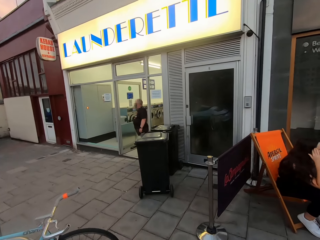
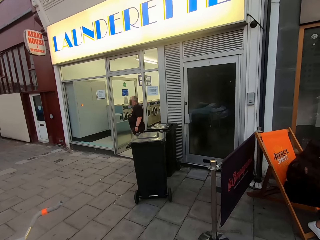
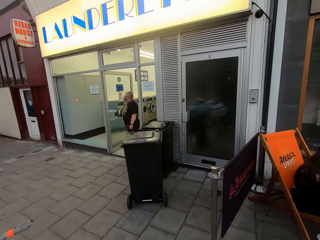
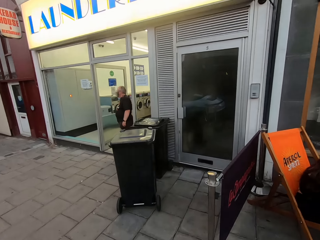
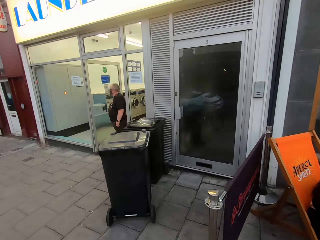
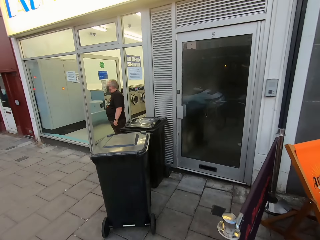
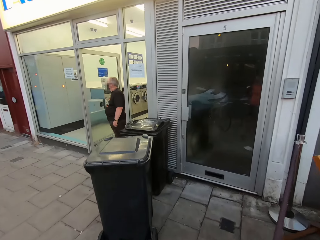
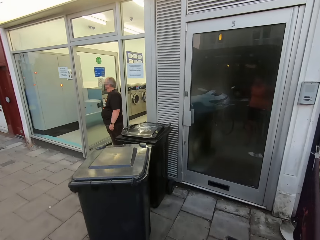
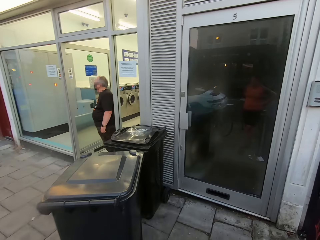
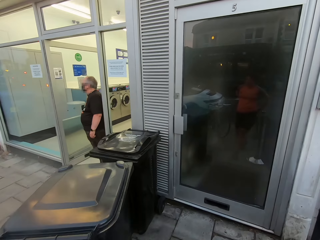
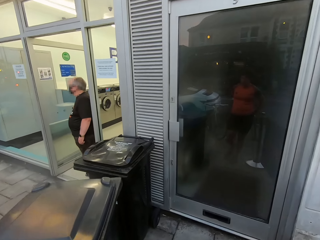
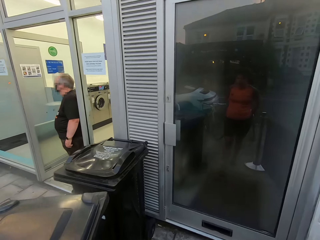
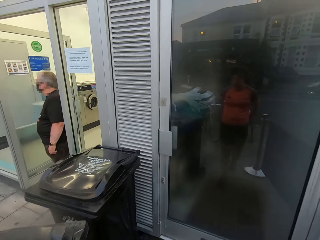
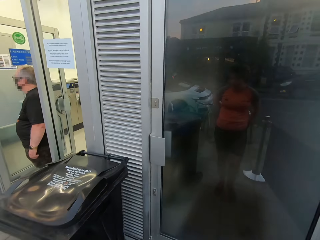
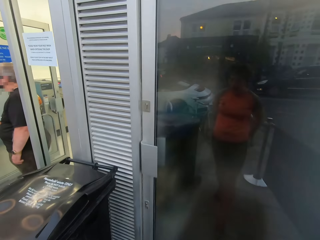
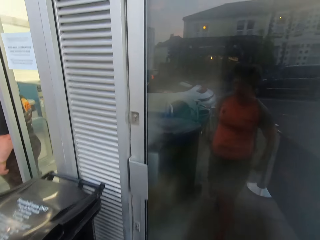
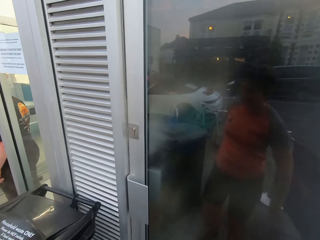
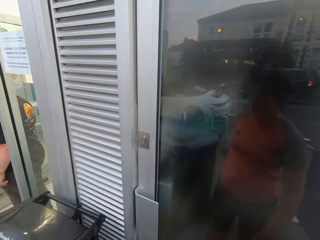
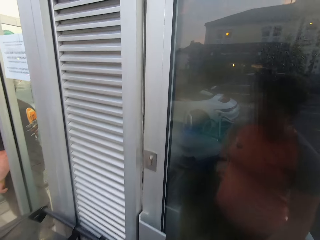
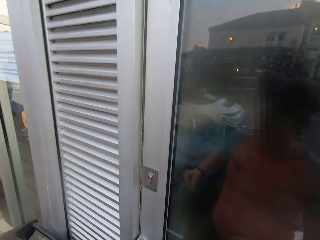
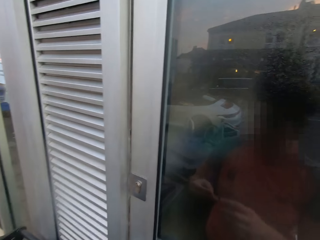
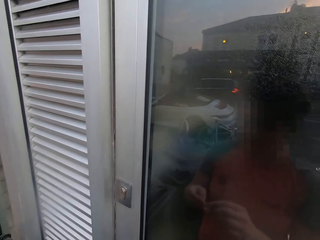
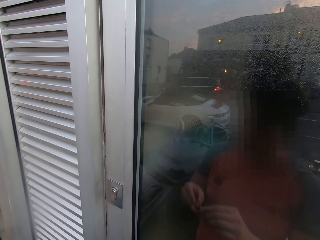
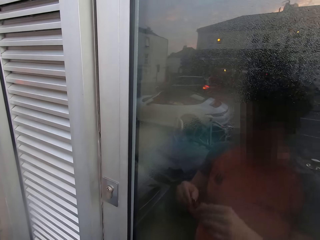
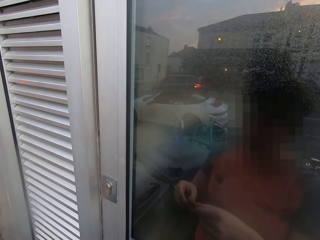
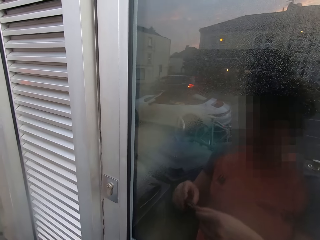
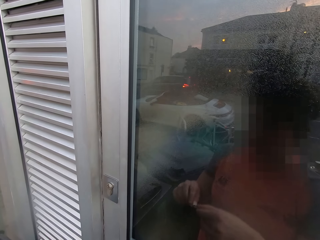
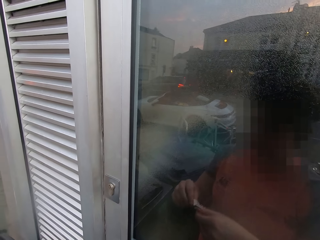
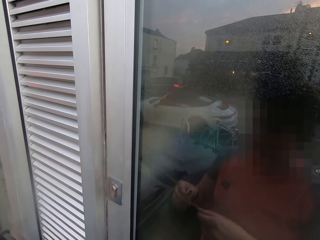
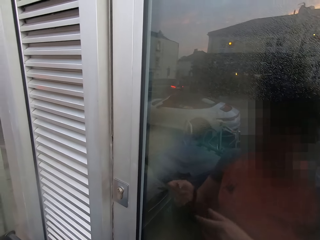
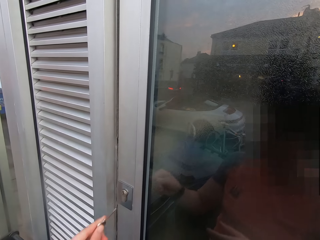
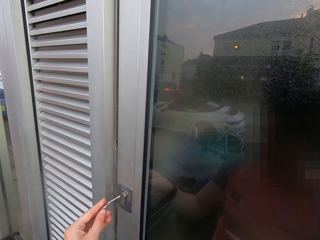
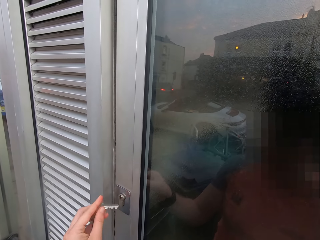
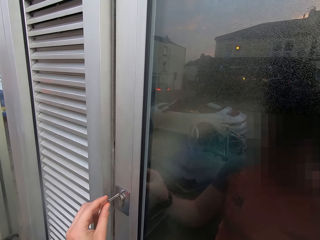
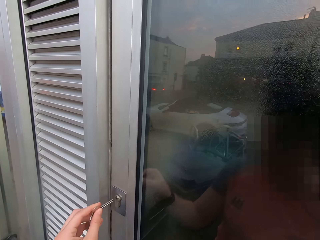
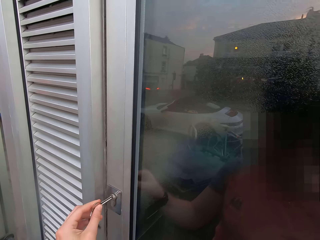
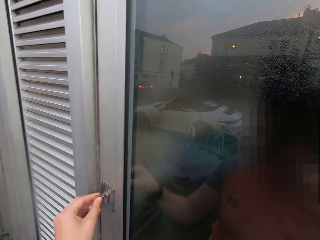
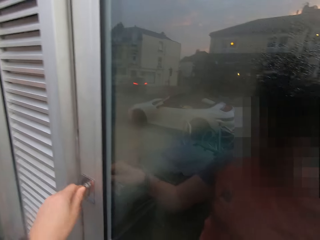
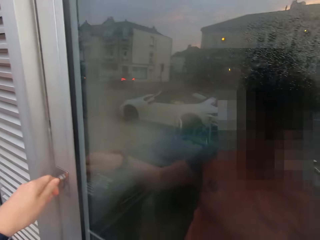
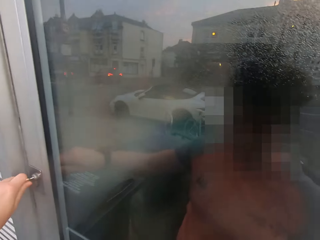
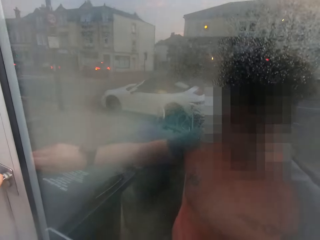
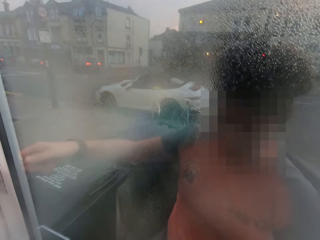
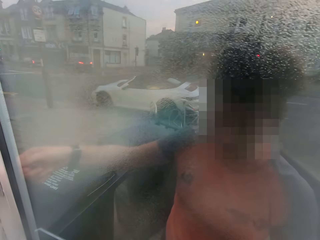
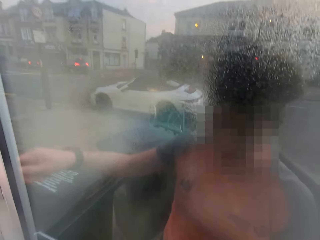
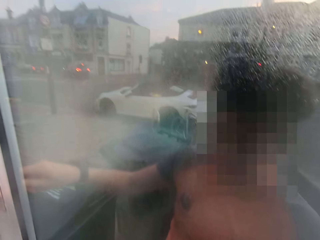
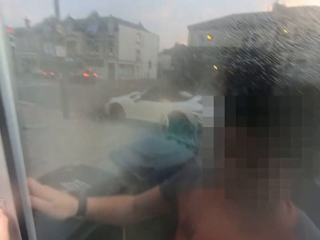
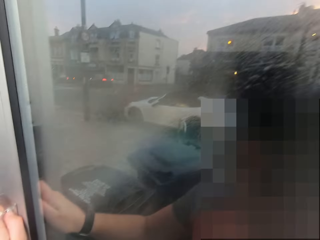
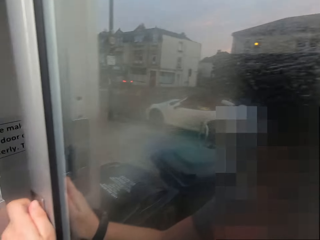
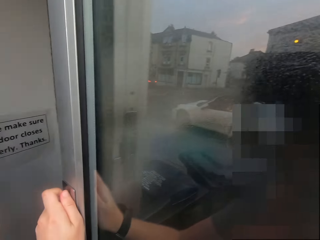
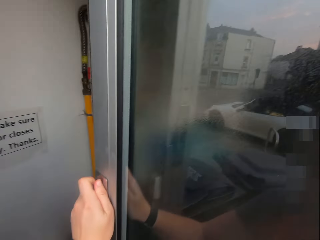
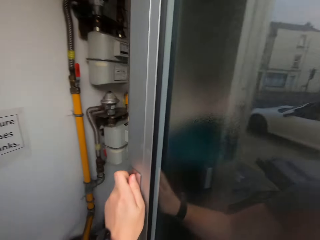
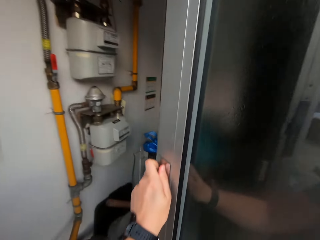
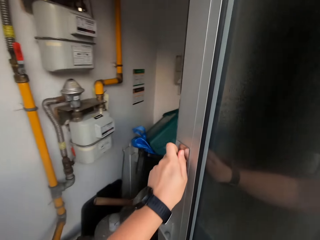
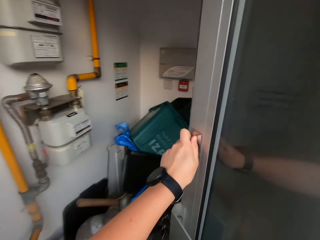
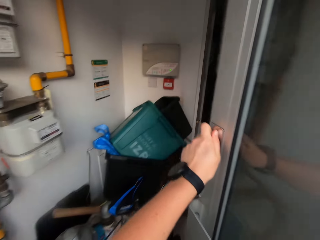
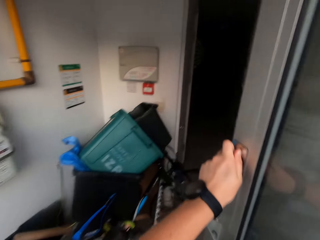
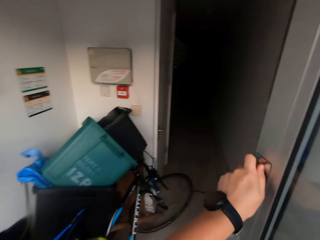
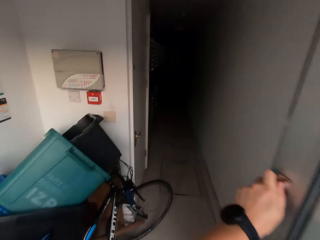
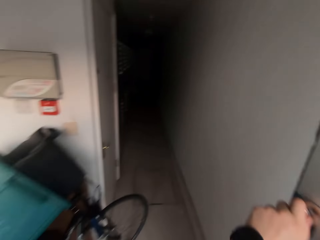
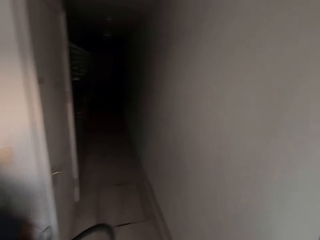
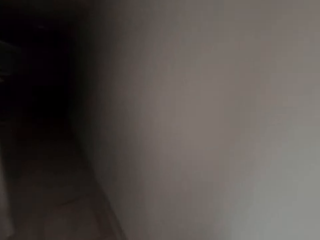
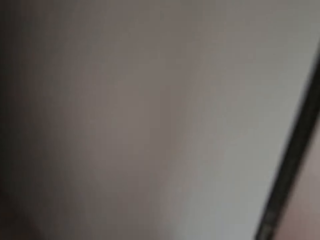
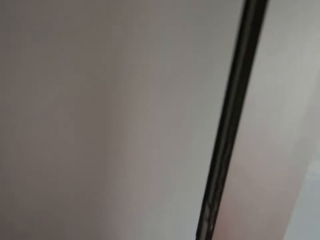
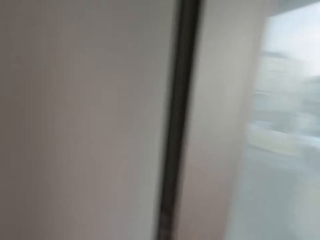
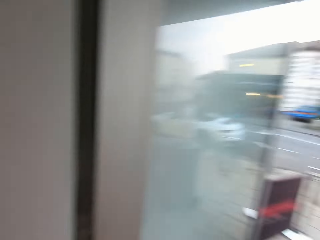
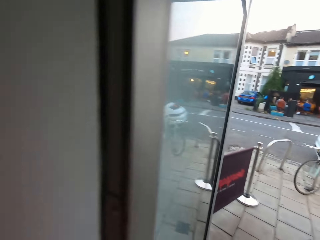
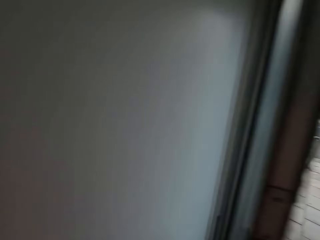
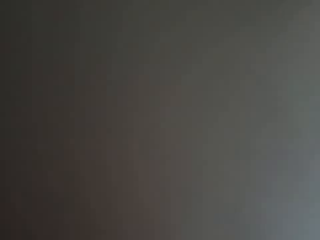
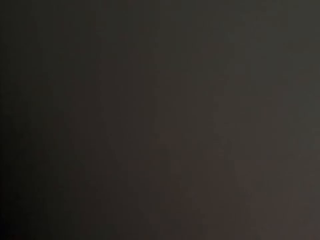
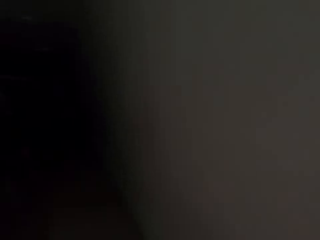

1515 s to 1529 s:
The camera wearer picks up a key from her pocket. She opens a building lock. She opens the door. She enters the house.

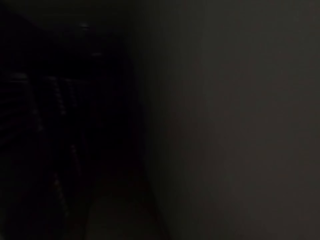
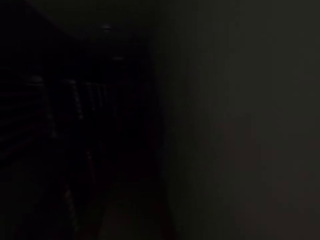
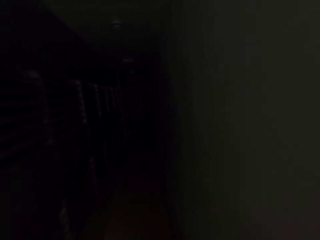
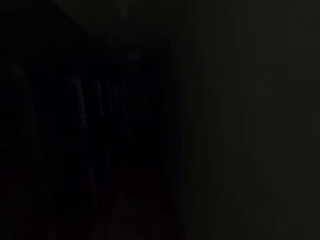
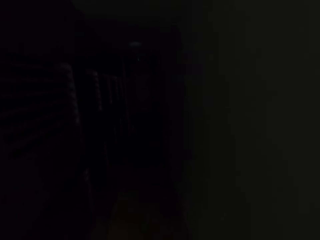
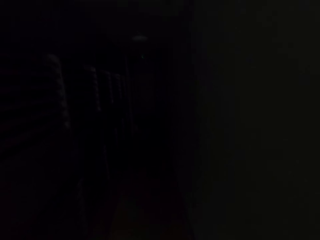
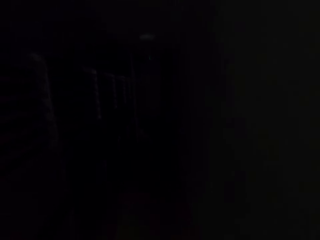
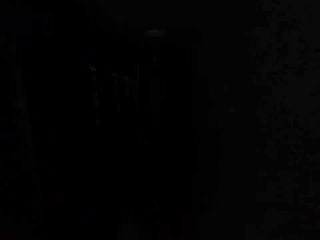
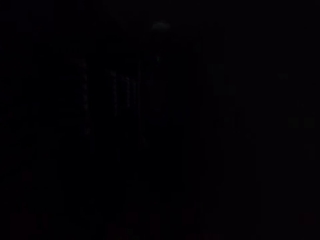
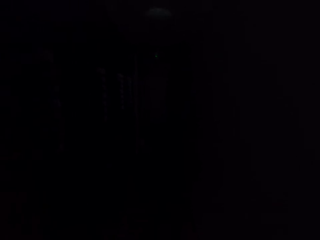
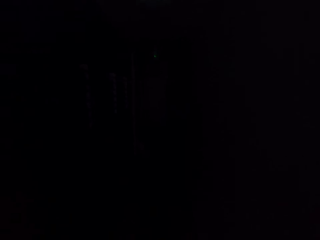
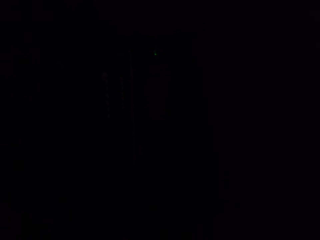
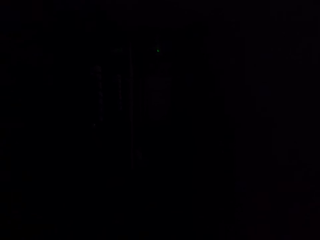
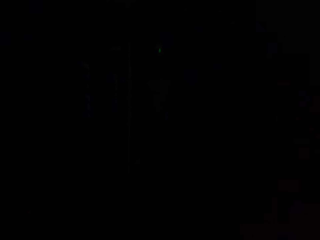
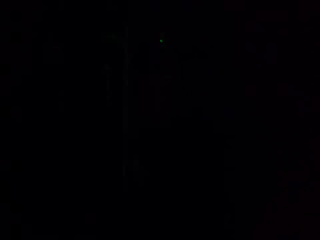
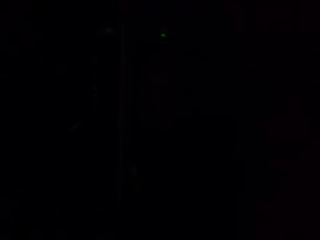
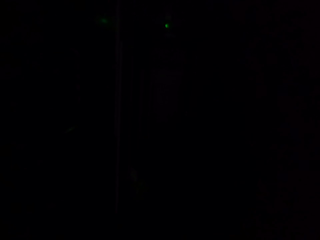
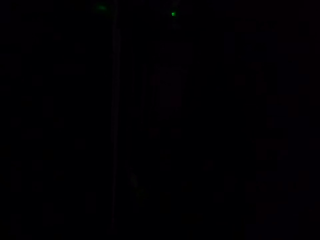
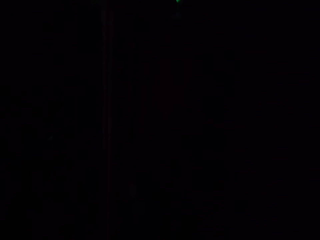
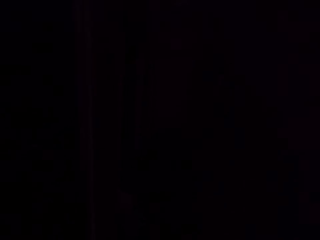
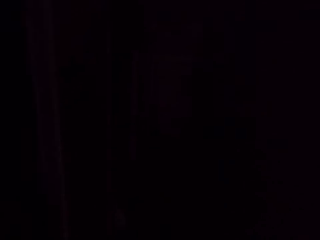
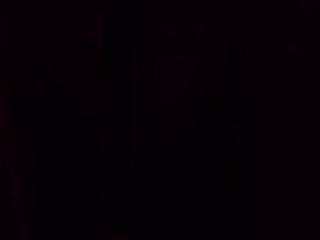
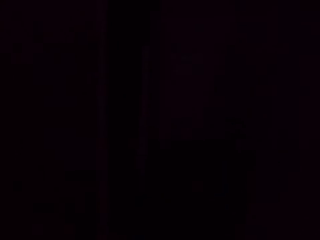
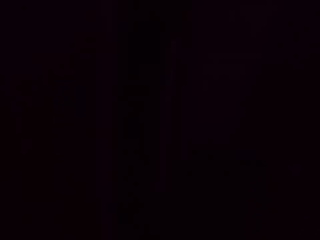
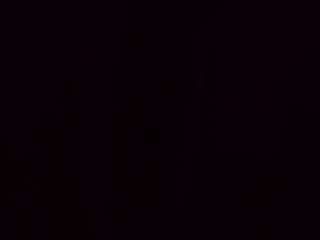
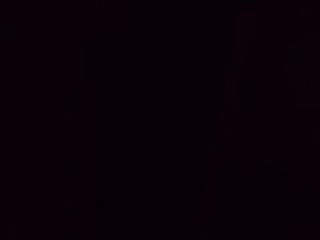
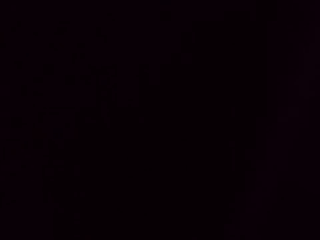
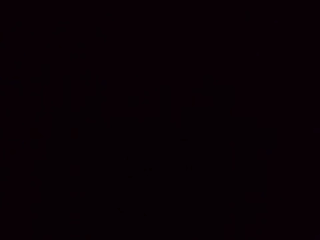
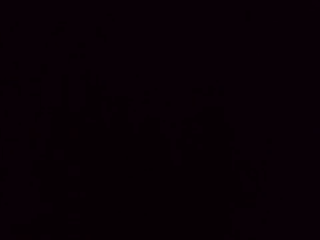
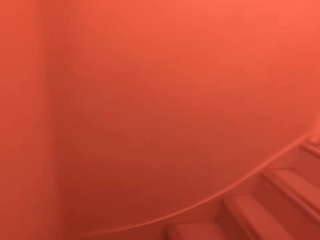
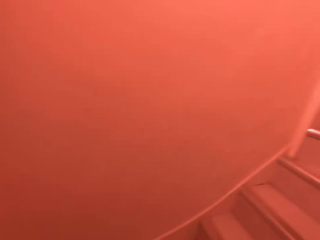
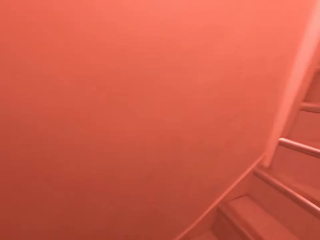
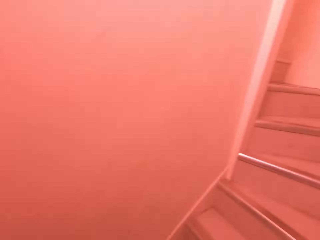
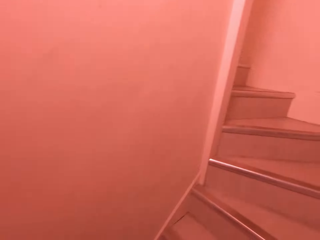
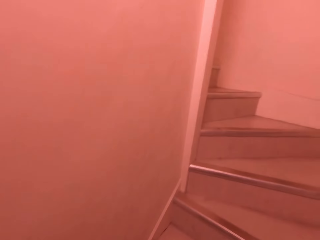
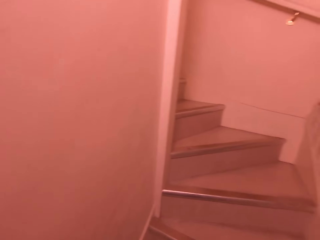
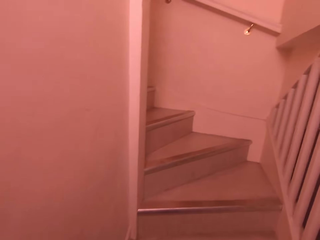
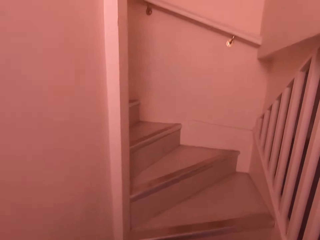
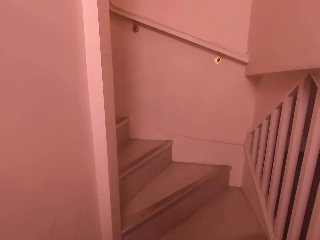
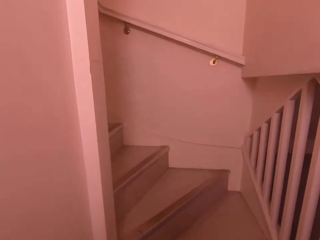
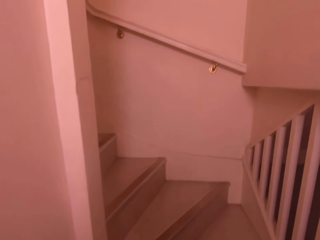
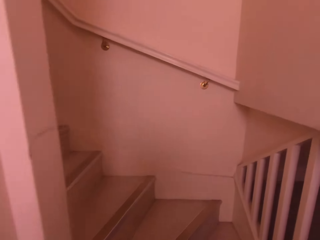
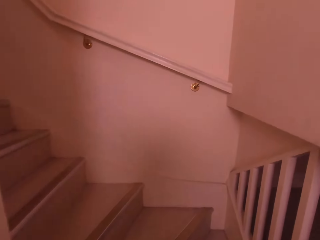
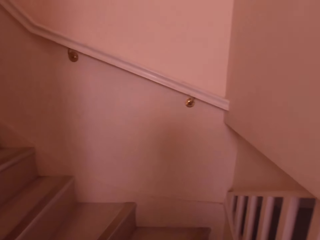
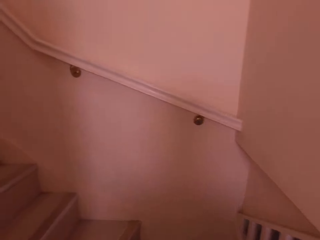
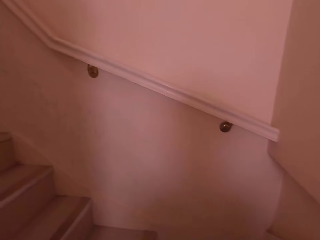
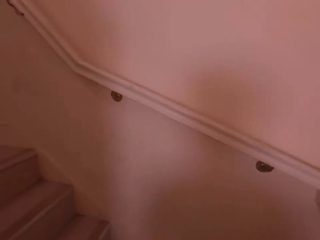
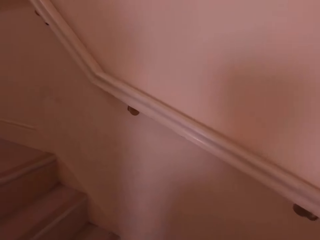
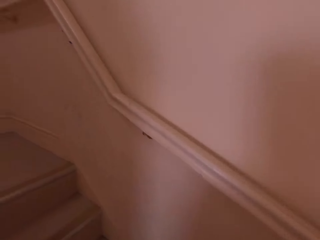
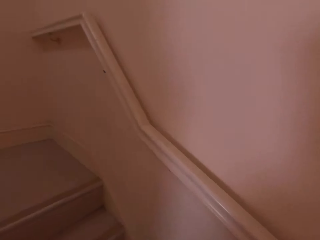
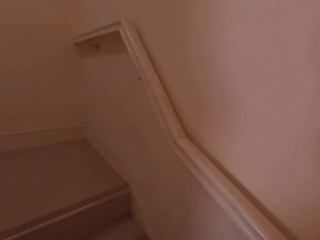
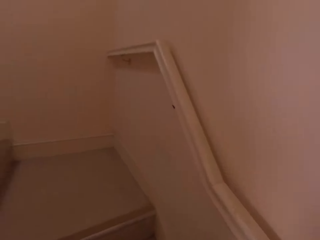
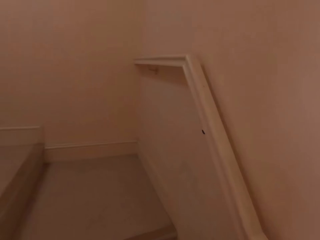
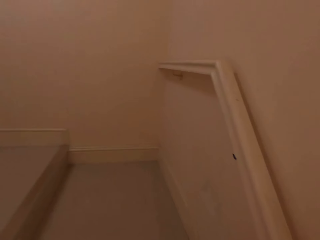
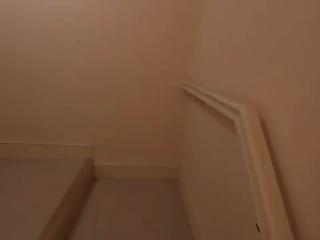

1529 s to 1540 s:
The camera wearer walks in the building. They turn on the lights. They climb up the staircase.
